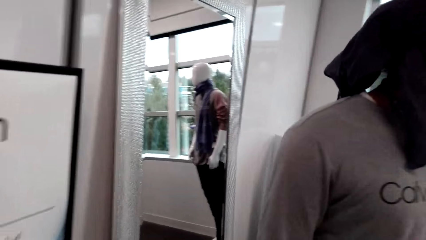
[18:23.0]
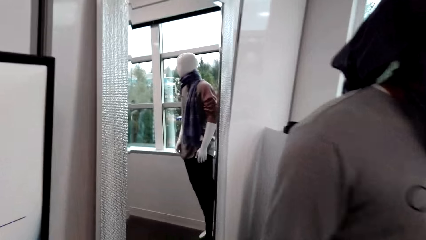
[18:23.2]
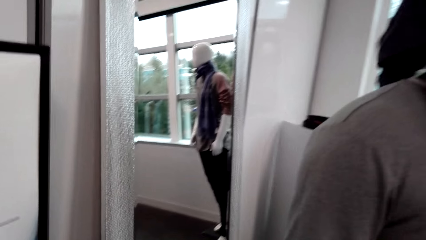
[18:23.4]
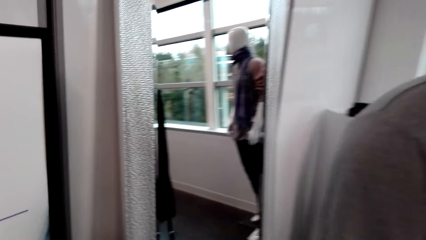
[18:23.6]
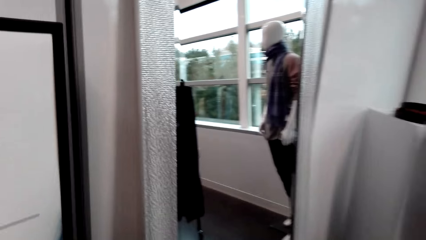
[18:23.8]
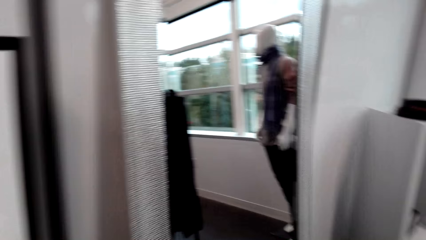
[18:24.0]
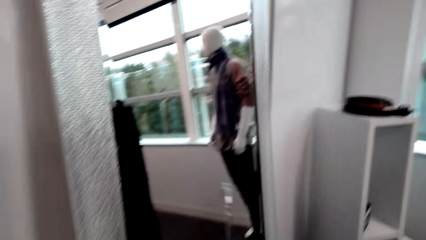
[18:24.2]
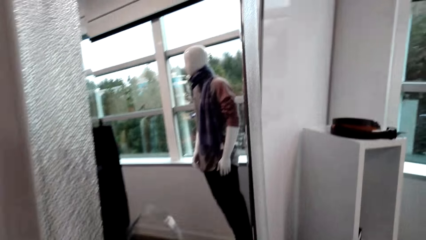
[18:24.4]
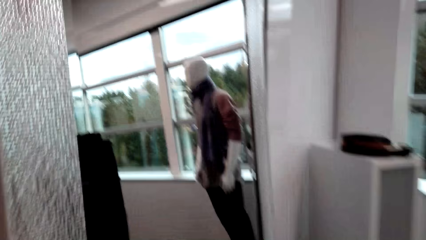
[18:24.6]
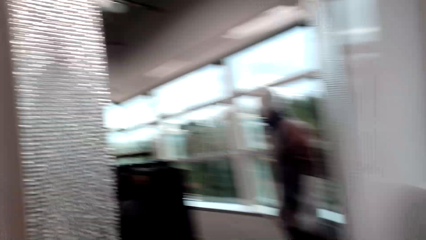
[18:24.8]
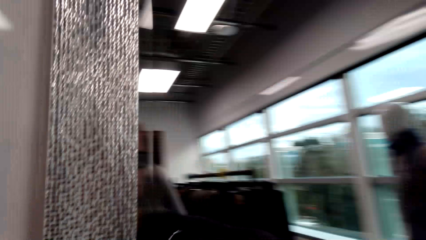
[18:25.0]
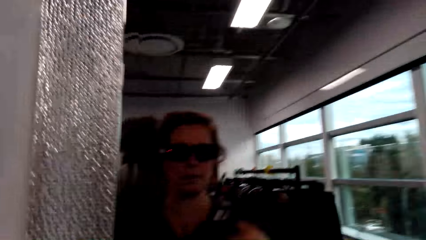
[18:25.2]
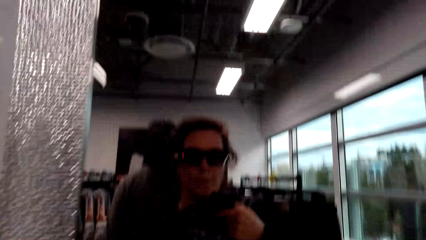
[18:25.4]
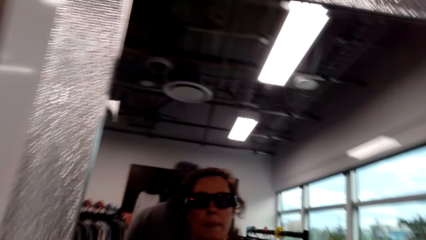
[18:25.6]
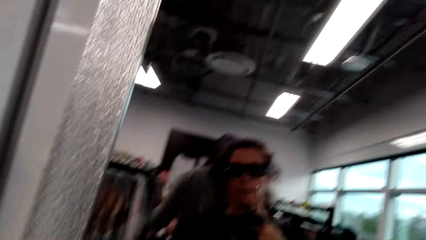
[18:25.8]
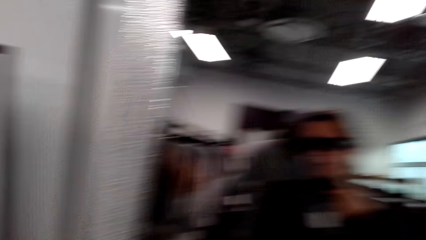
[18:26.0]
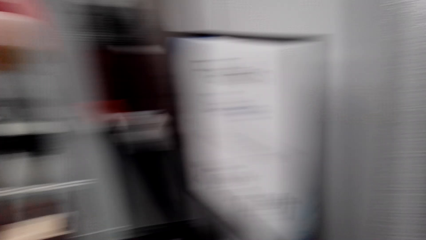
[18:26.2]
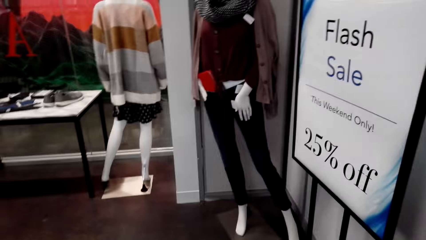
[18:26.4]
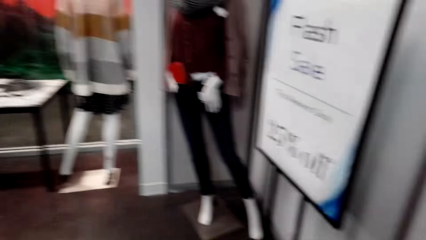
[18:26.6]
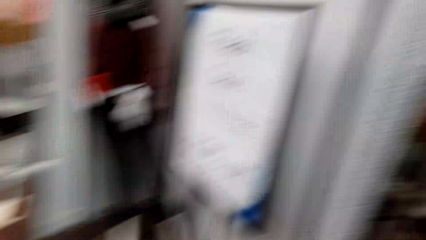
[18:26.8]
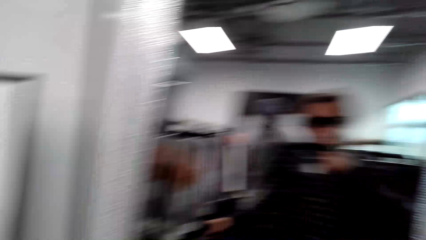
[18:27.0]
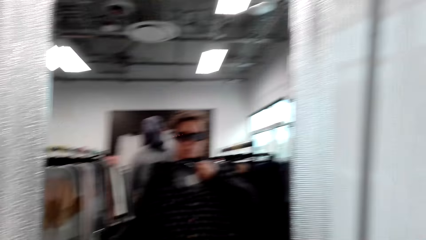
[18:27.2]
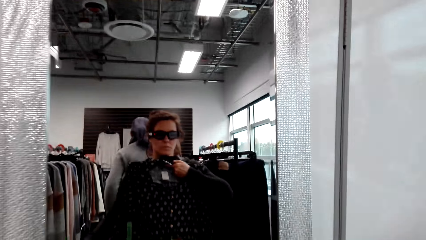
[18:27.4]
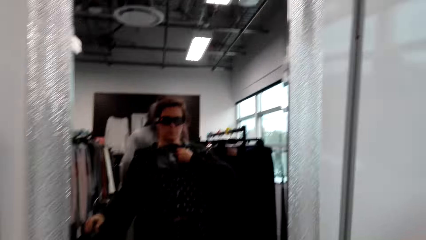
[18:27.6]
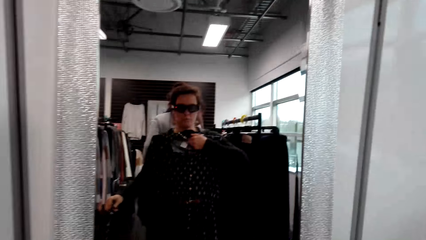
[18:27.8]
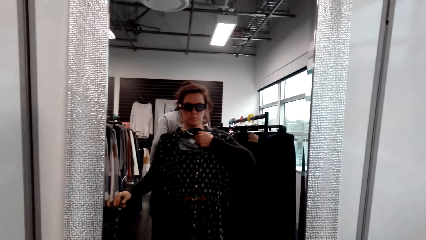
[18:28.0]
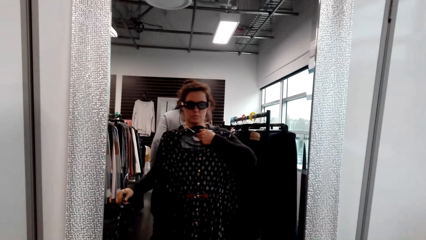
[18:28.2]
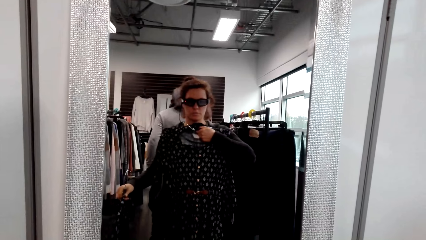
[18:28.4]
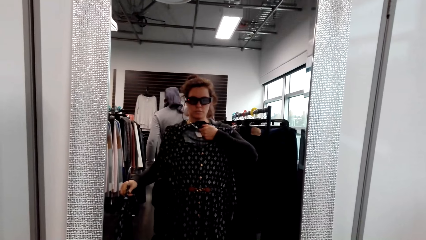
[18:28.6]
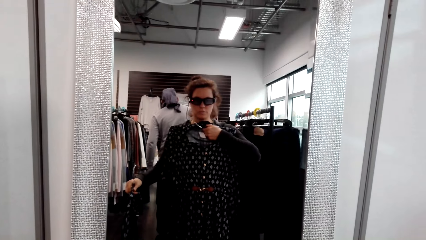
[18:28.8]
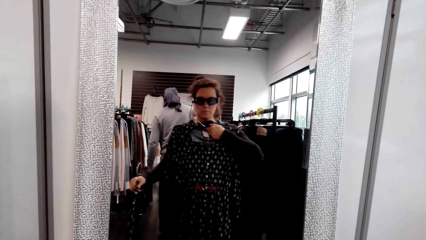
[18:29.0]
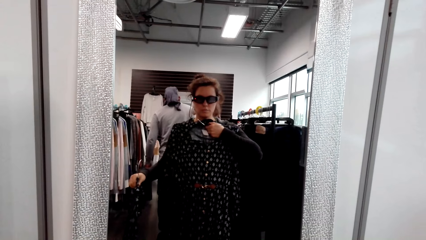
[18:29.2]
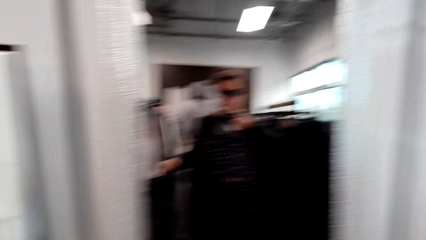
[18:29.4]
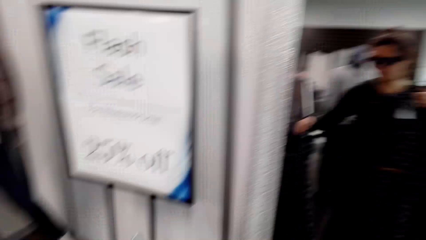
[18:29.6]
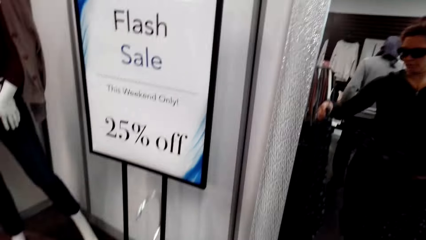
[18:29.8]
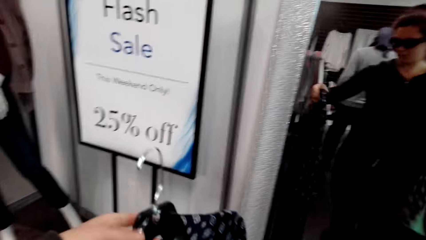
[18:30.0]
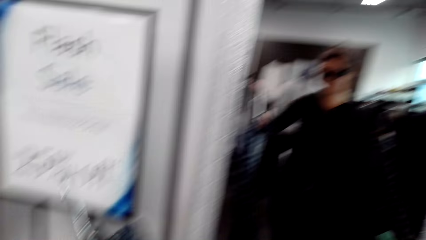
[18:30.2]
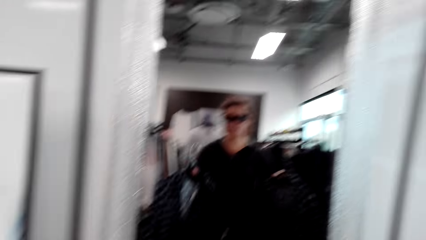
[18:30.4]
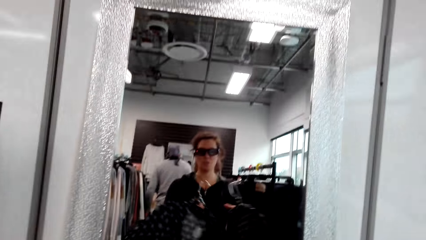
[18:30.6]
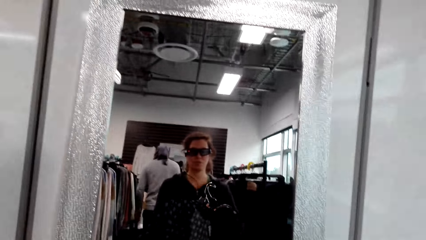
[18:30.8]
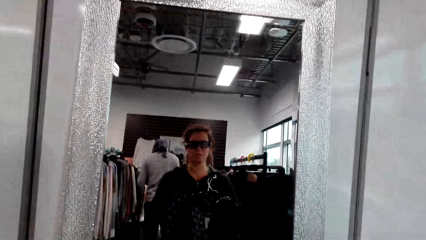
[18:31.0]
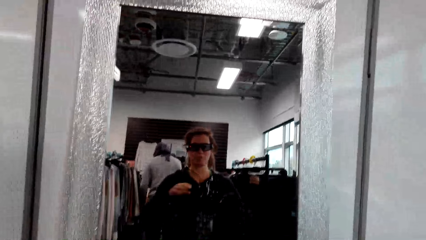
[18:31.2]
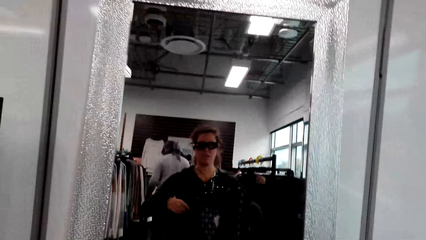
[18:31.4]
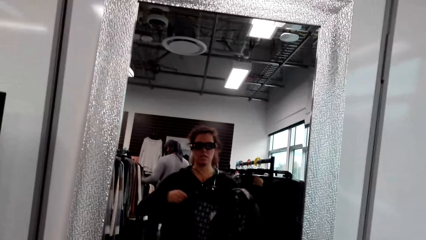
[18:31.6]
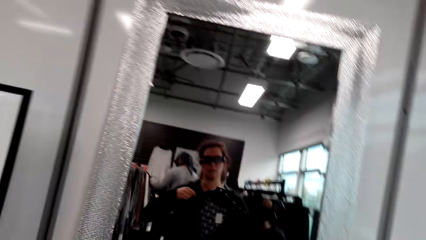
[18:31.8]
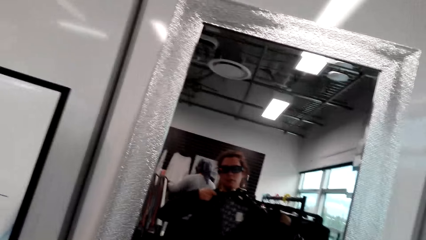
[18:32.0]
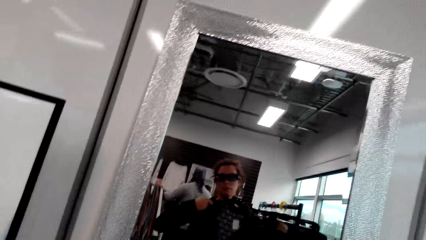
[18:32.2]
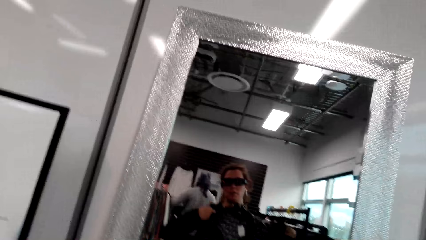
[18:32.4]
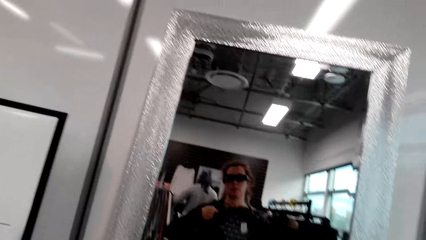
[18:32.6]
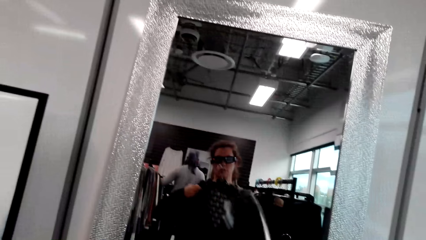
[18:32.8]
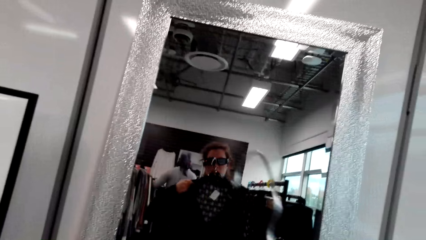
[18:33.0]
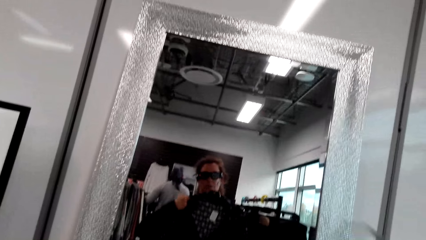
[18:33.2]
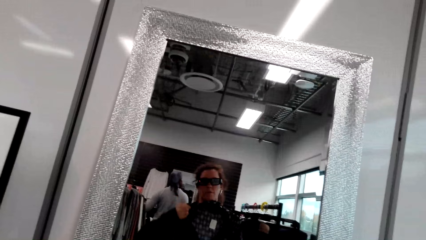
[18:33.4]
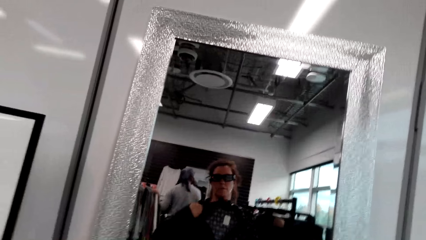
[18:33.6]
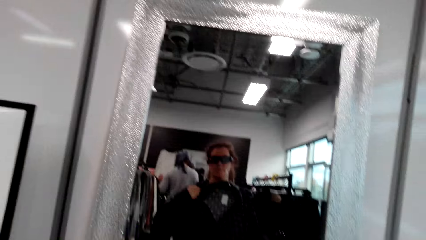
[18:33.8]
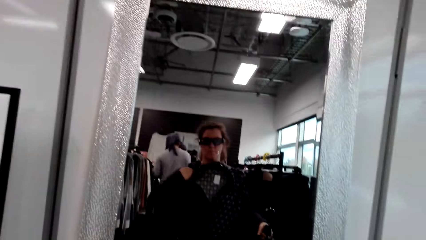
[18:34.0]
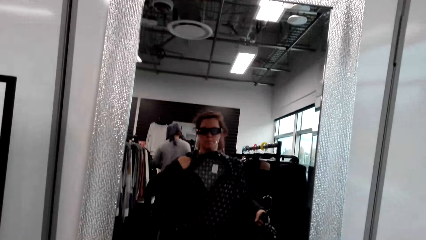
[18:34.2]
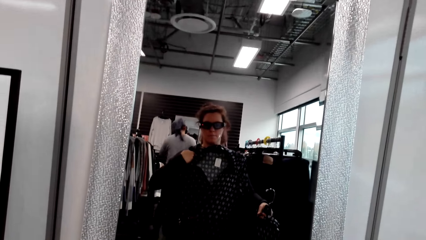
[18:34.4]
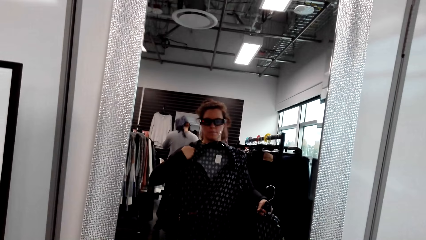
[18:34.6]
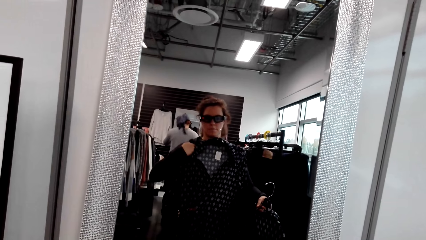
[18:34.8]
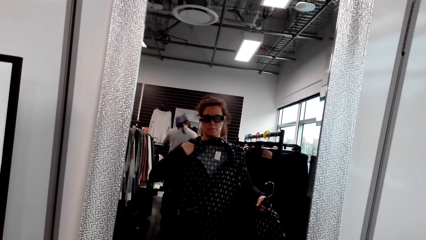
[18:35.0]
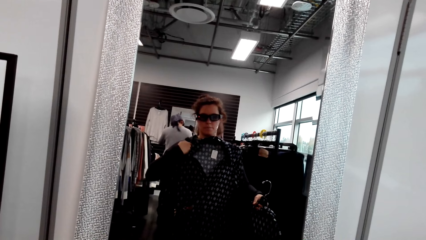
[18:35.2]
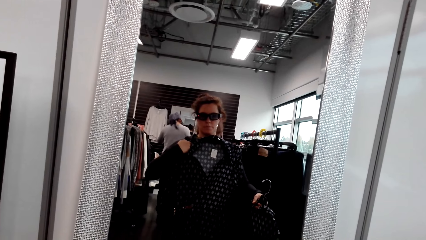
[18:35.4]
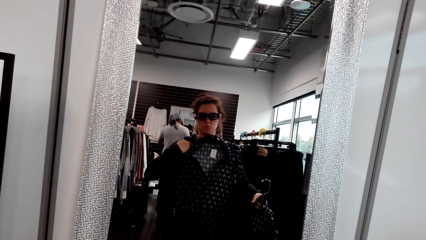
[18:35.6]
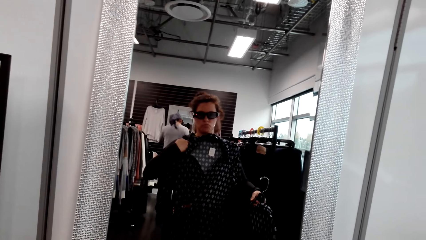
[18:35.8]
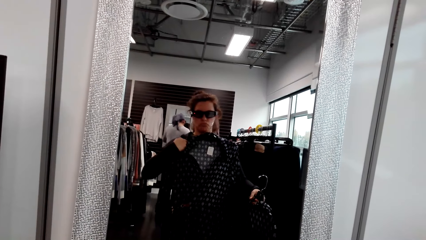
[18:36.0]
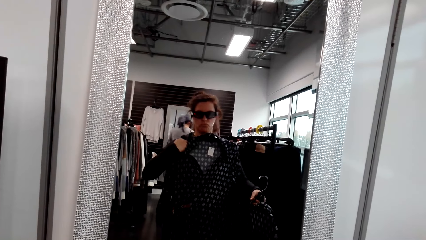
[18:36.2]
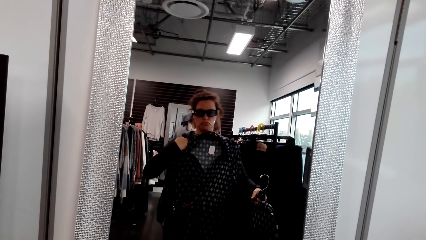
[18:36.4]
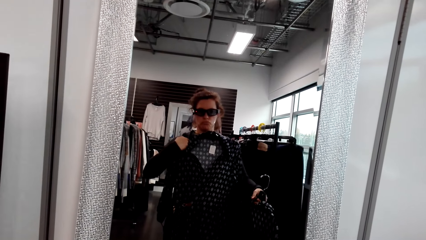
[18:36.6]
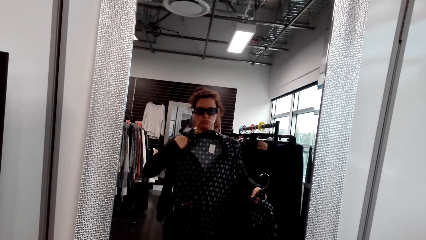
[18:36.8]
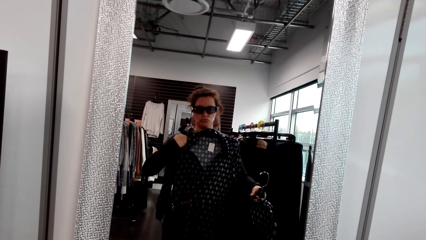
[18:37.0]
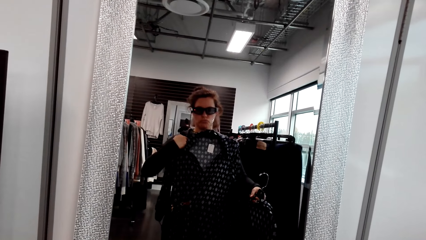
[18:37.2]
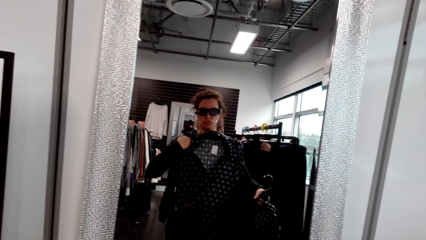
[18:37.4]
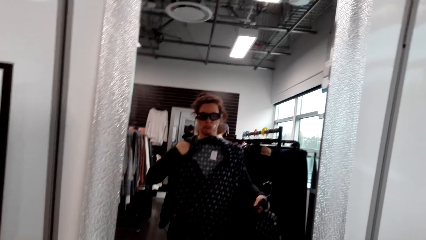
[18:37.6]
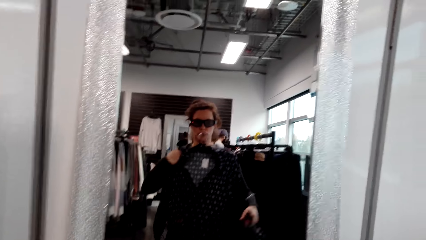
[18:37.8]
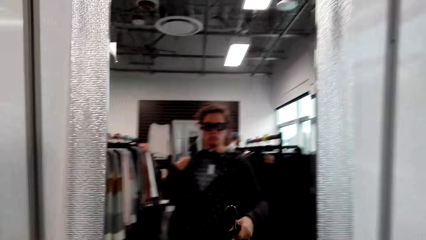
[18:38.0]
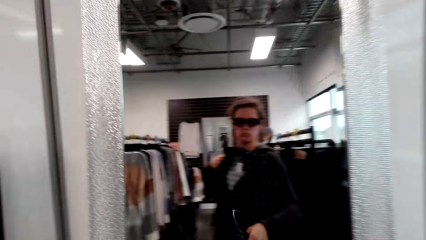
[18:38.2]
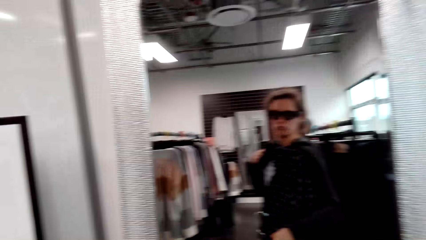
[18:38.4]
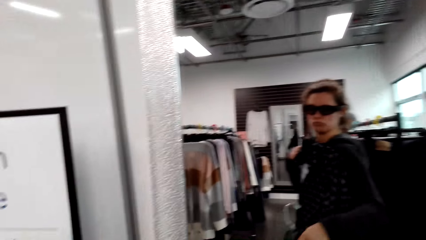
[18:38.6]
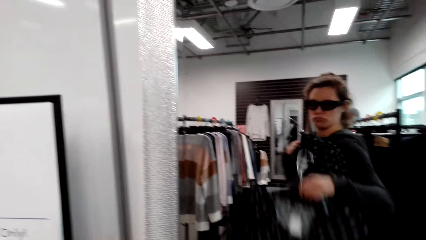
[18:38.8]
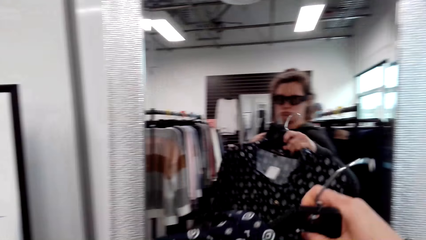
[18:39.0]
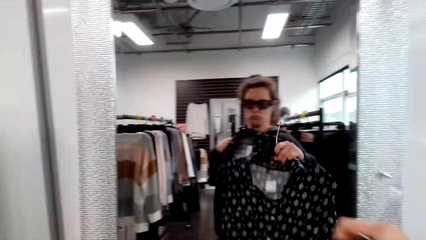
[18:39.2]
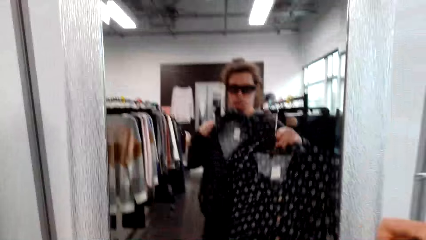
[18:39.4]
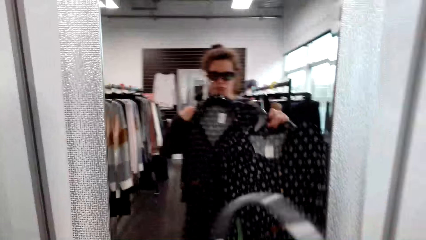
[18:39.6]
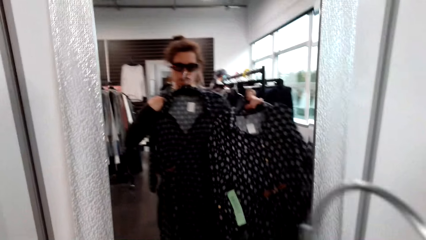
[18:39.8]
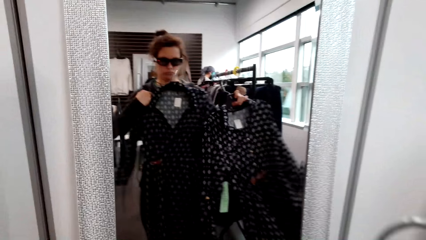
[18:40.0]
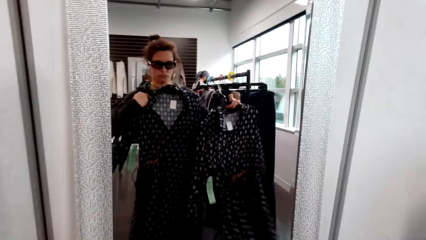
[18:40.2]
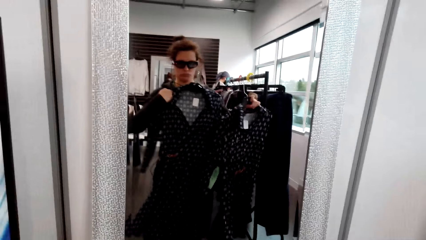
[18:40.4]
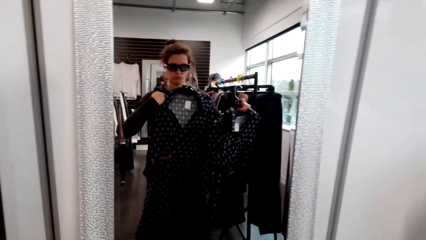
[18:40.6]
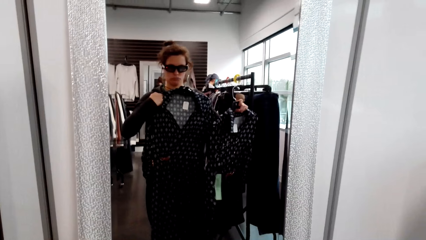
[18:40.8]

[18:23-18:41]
The camera wearer interacts with a man. They walk towards a mirror. The man walks in a room. The camera wearer looks around. They look at a dress in the mirror. They lift the dress and adjust the dress in the hand. They look at the dress in the mirror. They lift the dress.
